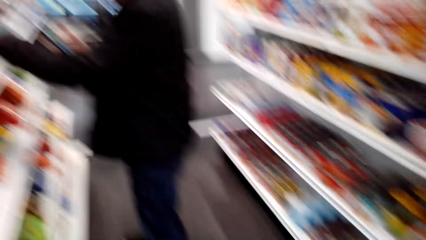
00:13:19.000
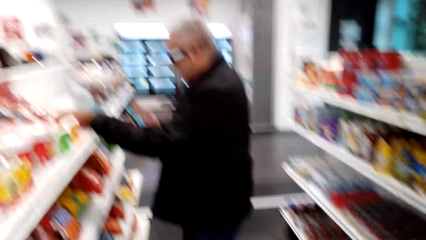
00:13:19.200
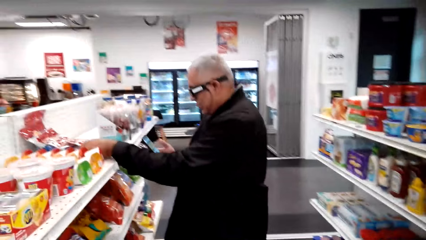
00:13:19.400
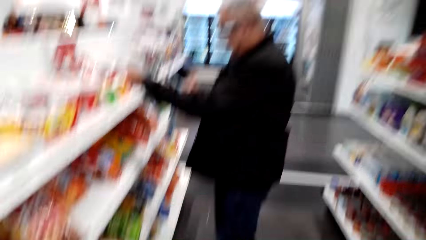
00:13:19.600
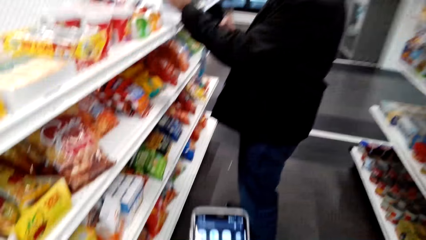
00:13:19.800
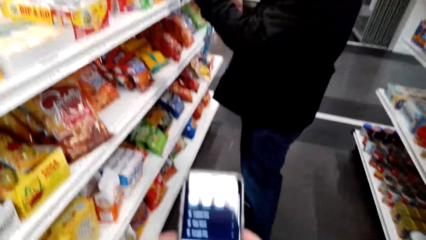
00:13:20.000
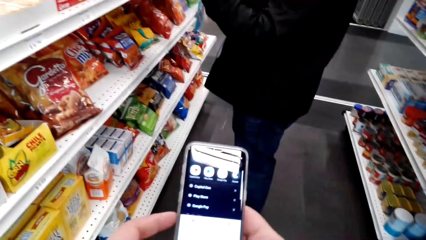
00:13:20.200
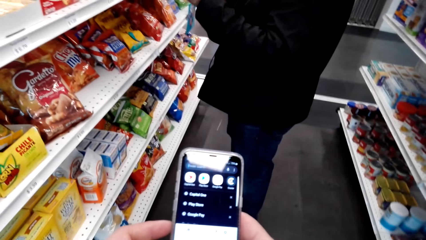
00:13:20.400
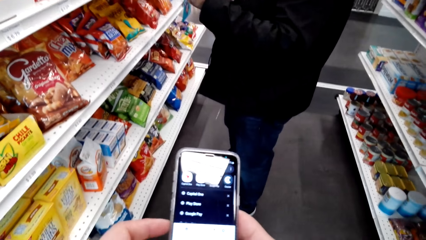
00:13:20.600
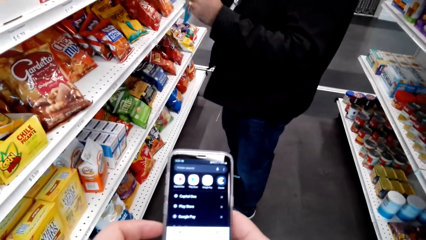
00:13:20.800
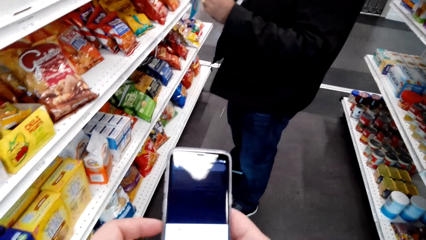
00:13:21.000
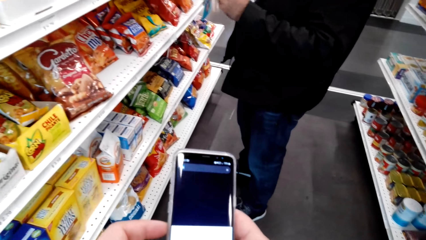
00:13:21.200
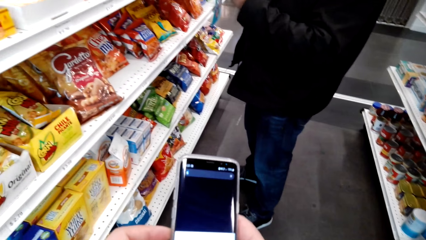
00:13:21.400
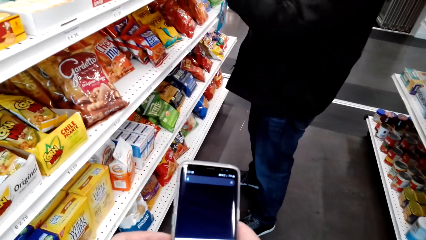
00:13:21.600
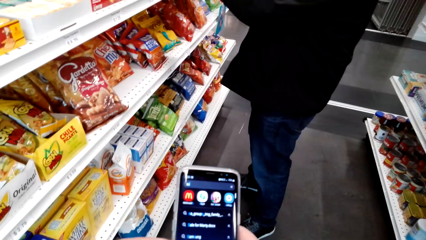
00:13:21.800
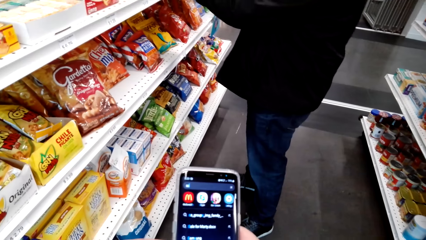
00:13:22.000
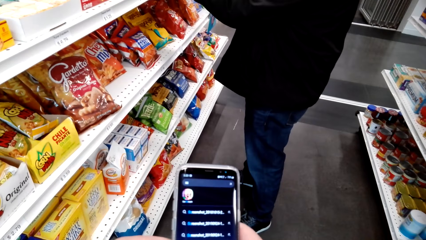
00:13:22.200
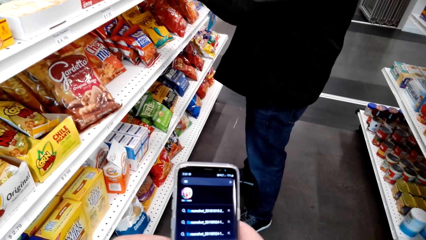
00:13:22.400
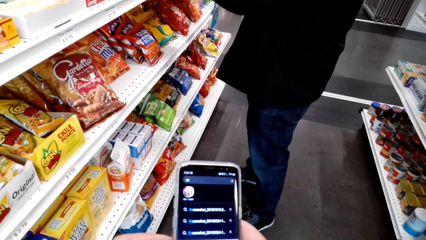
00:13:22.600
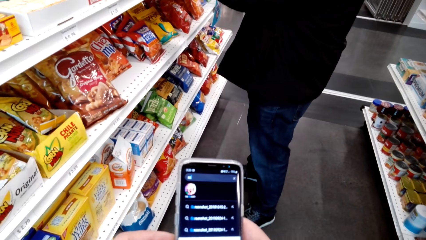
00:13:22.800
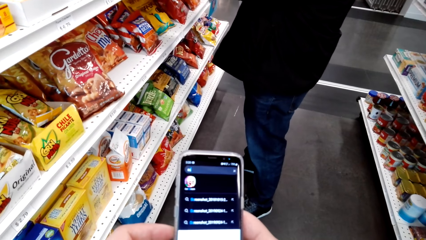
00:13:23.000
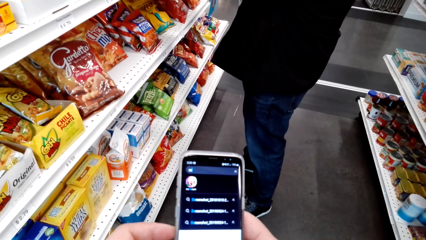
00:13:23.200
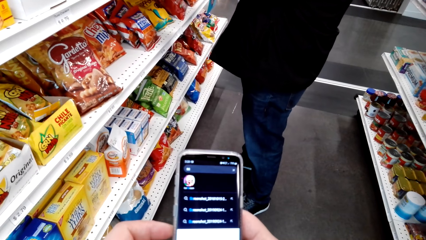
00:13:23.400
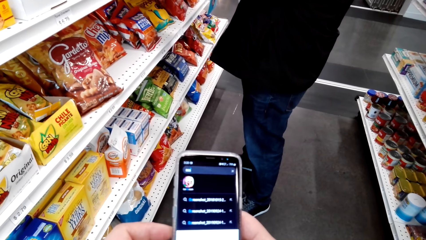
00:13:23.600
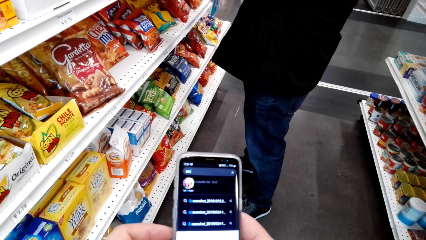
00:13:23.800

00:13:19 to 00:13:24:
A man holds a phone with the right hand in the store. The camera wearer holds a phone with both hands in the store.

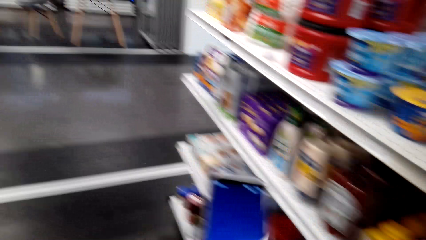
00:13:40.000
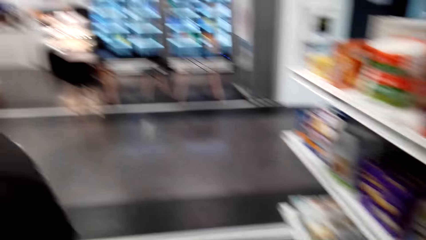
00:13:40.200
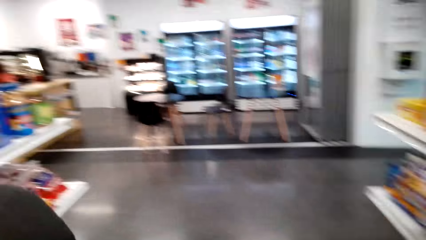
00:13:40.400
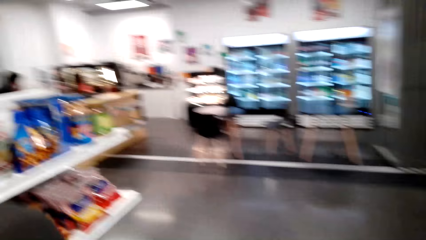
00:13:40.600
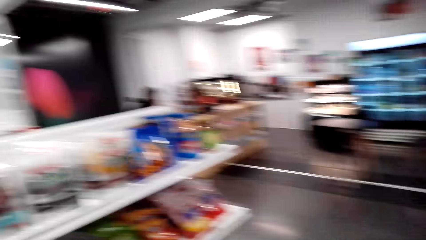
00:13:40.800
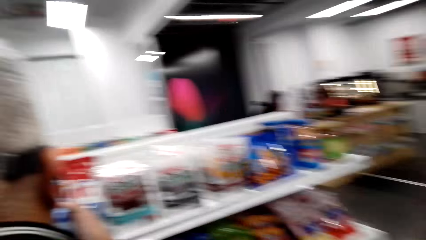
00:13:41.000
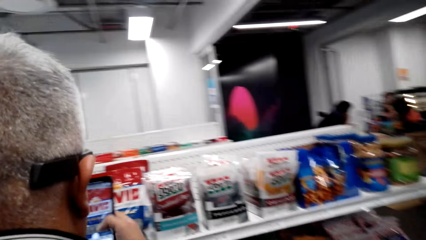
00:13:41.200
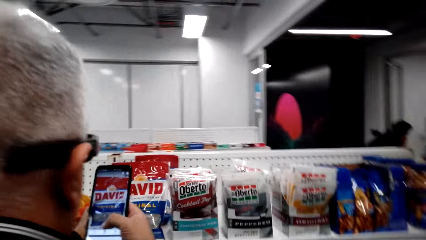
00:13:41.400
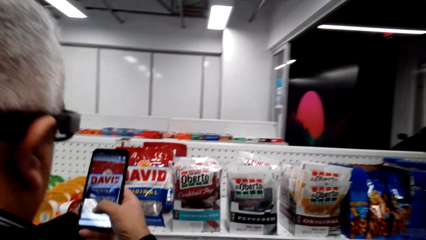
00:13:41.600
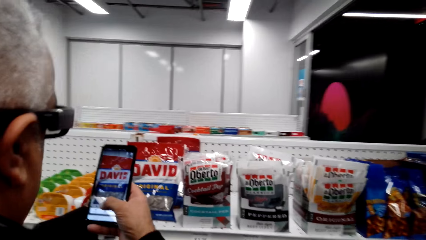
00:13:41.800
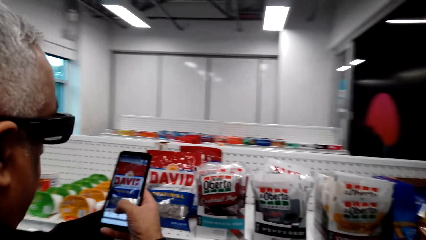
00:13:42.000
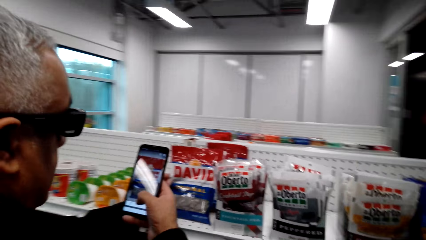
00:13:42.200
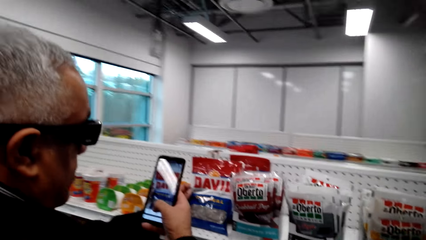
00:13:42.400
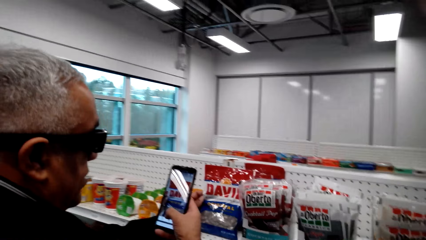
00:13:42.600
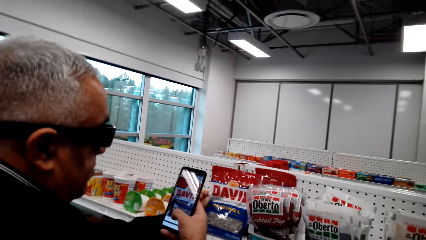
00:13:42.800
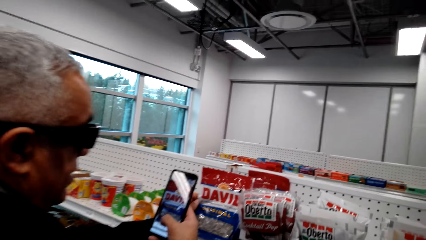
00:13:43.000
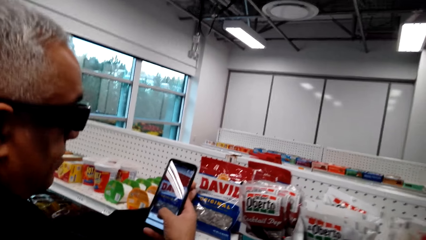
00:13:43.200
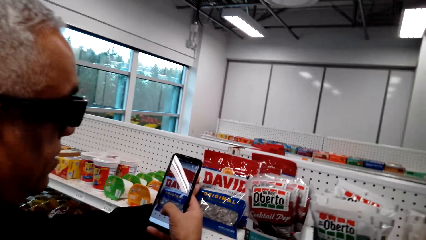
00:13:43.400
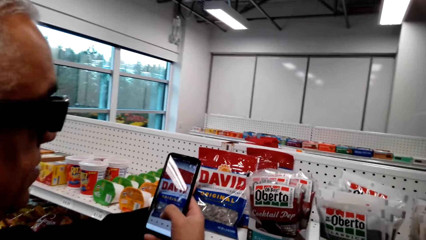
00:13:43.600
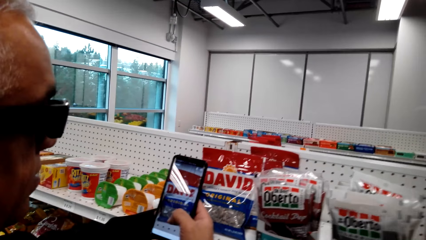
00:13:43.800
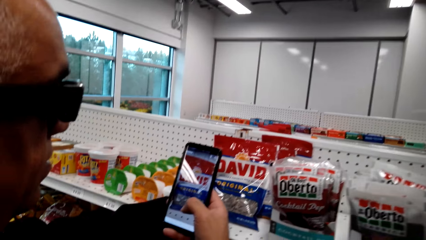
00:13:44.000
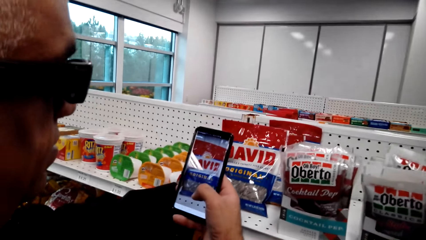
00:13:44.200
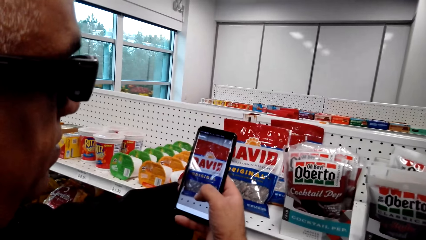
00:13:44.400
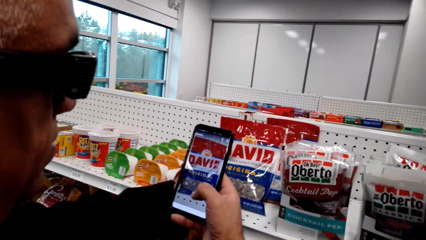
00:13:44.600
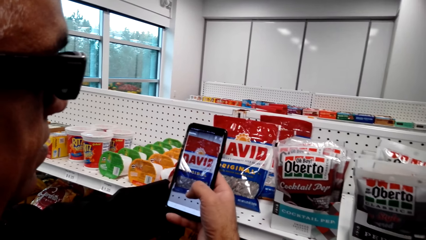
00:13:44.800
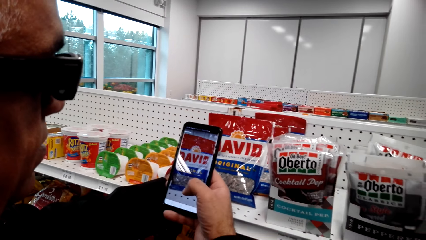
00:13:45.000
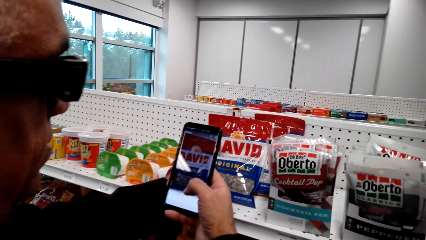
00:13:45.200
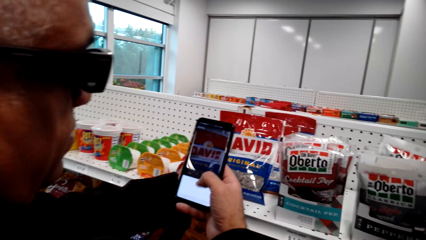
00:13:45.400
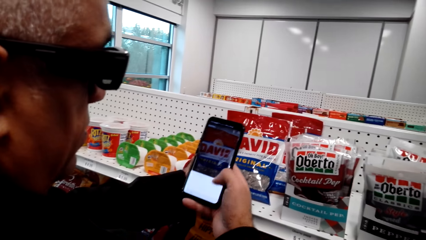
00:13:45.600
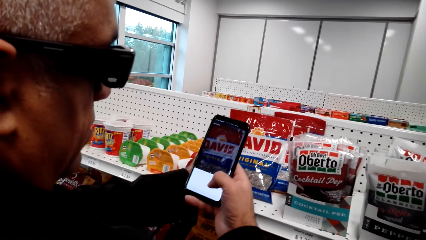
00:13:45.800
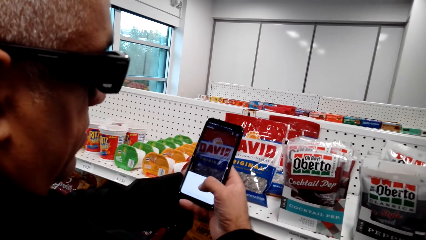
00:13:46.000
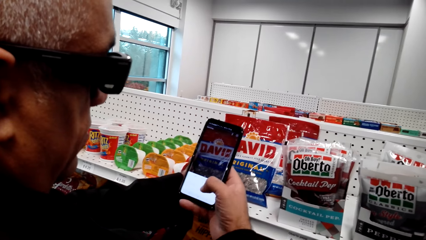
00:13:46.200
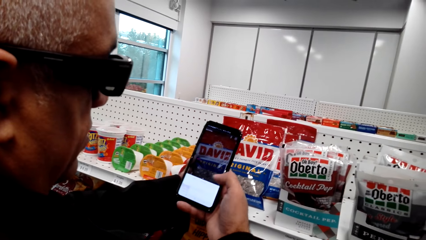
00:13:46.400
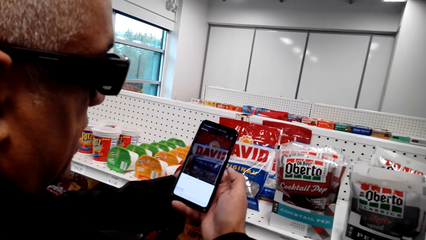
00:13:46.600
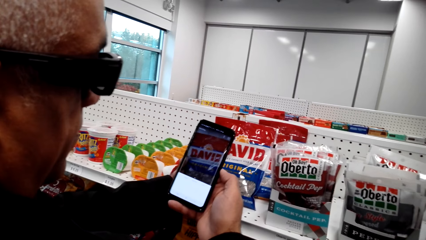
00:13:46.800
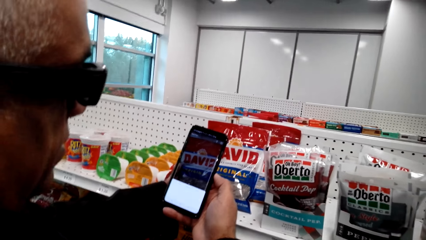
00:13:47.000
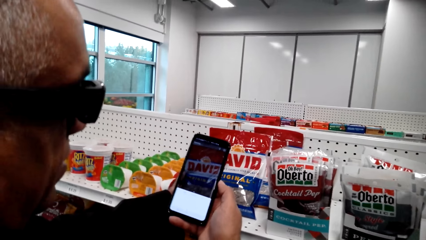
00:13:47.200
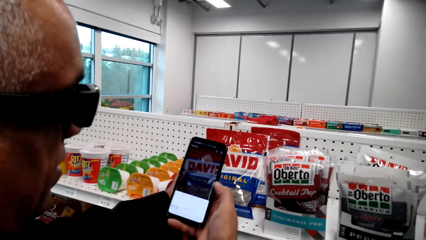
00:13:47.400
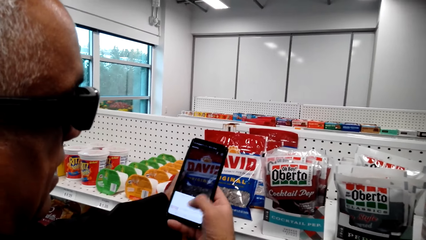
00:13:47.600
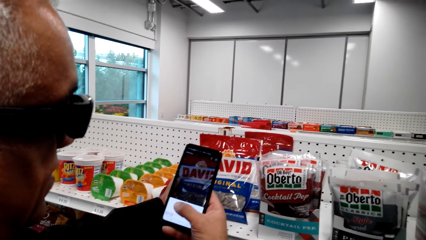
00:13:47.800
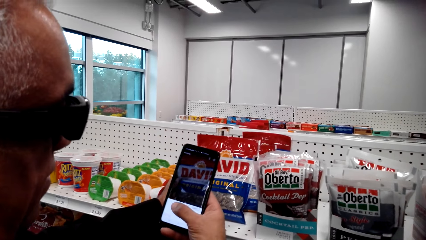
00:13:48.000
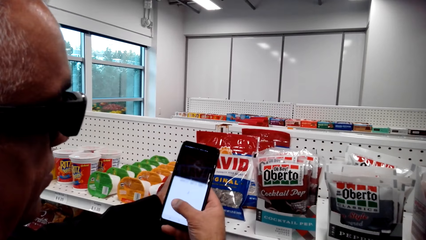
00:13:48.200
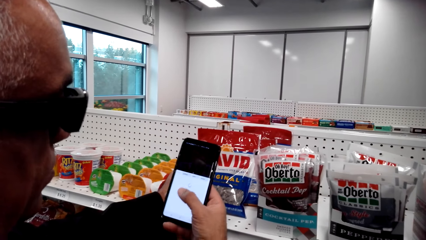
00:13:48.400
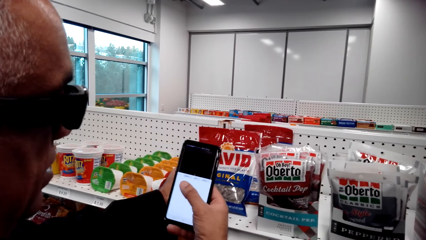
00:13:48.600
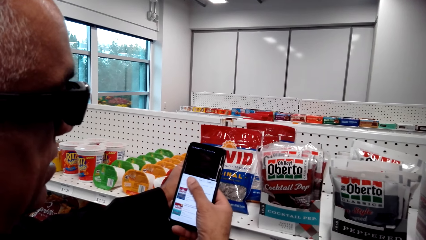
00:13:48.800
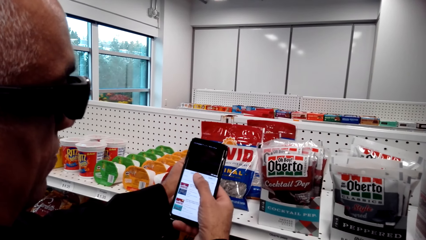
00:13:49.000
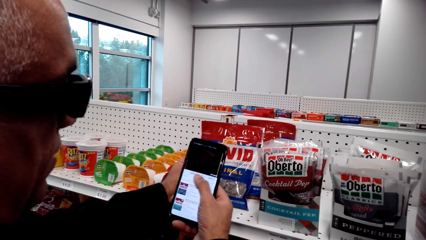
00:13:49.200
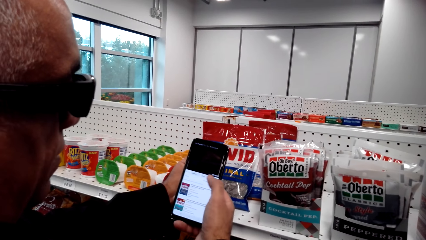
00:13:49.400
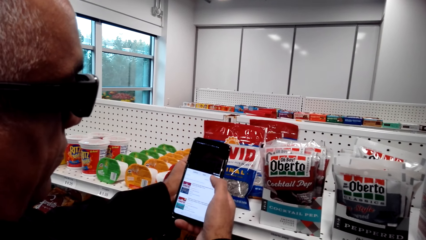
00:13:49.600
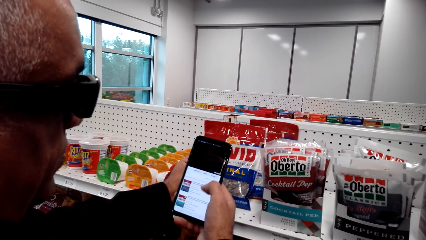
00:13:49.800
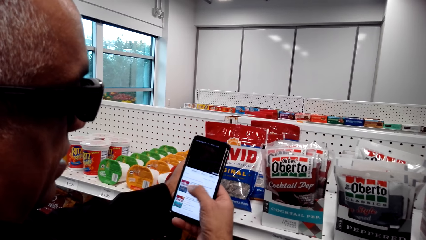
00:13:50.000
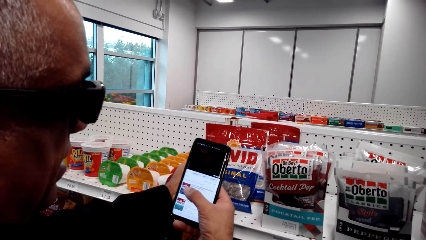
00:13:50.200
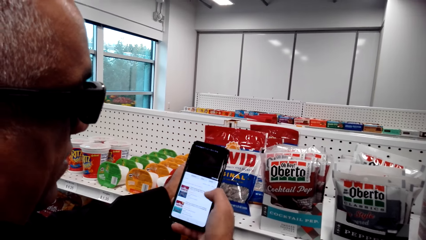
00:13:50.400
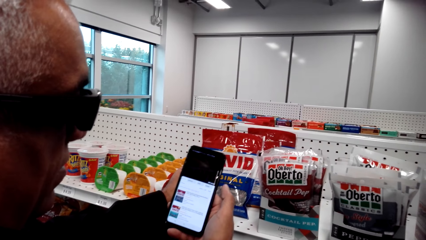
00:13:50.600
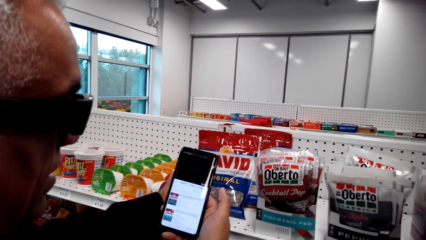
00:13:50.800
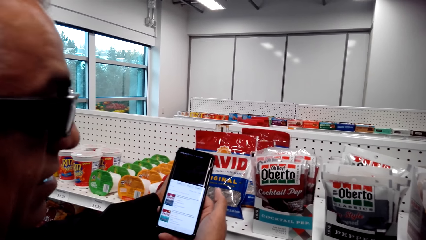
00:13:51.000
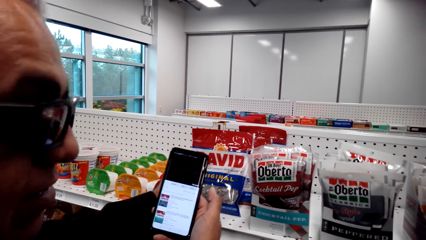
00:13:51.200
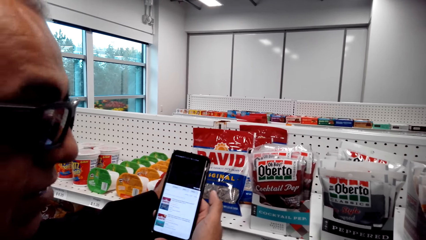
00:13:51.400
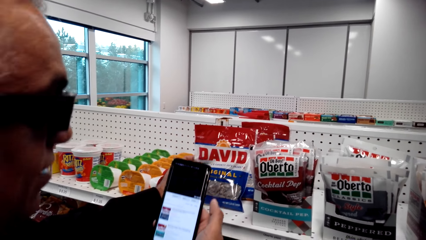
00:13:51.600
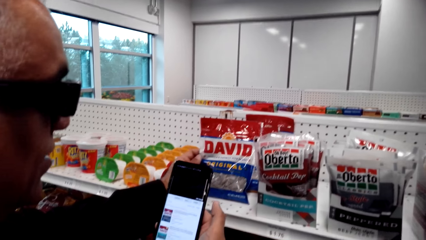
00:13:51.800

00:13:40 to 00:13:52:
A man stands in the store. The man scrolls a phone with the right hand in the store. The camera wearer talks to a man. Another man scrolls a phone in the store.
